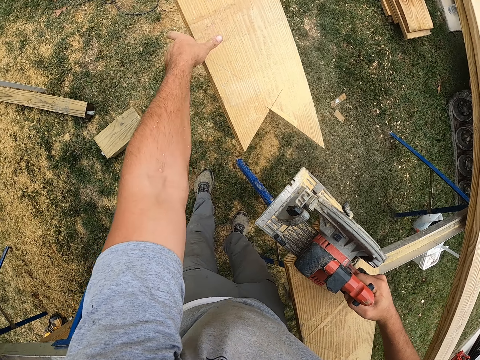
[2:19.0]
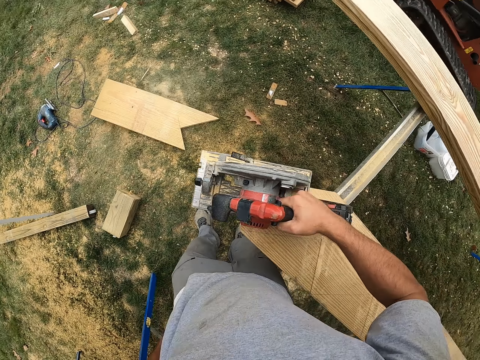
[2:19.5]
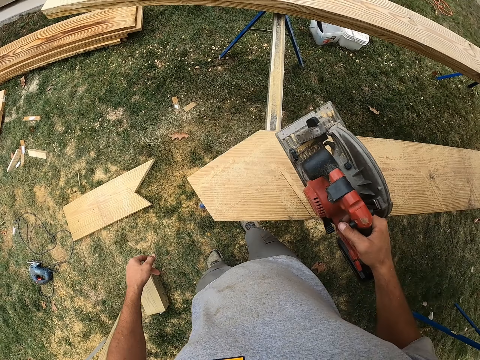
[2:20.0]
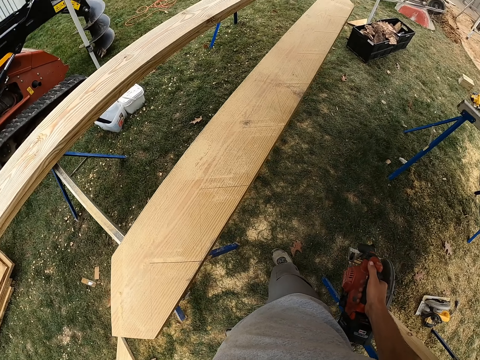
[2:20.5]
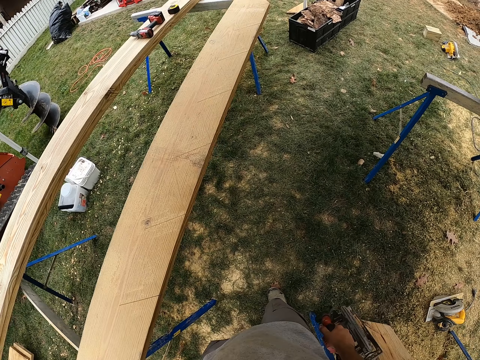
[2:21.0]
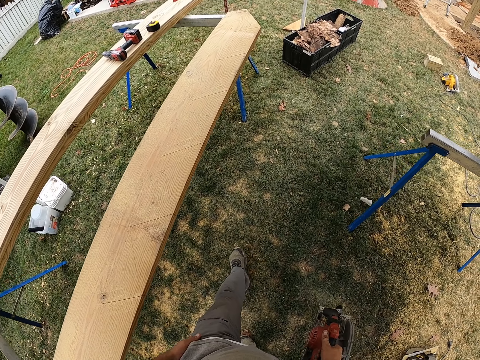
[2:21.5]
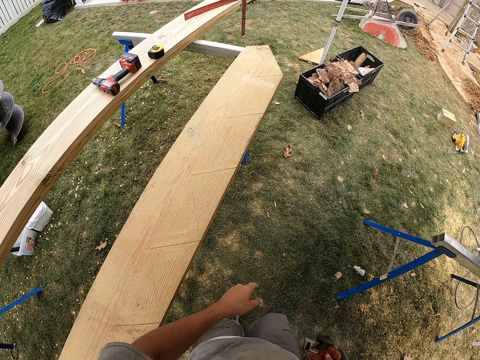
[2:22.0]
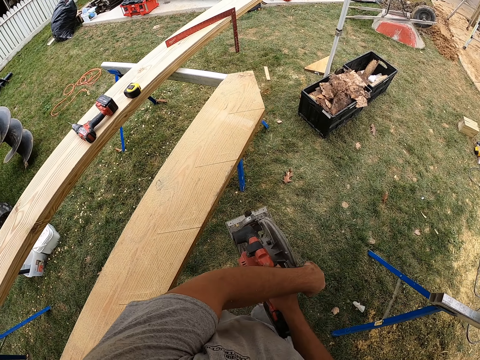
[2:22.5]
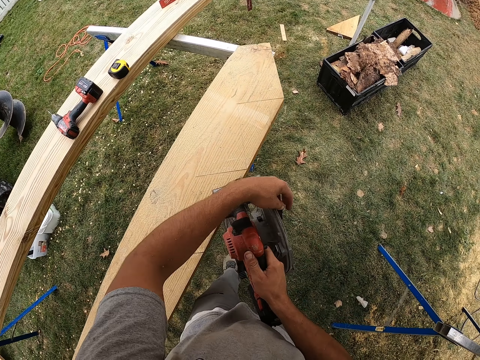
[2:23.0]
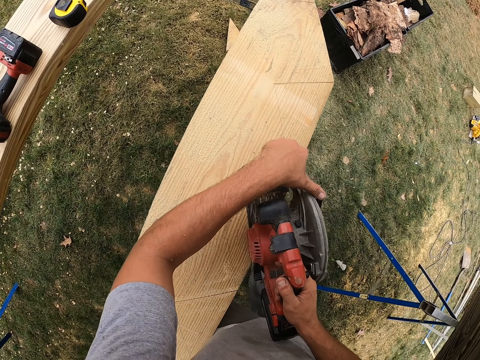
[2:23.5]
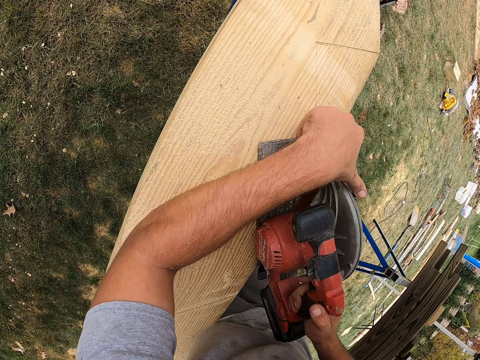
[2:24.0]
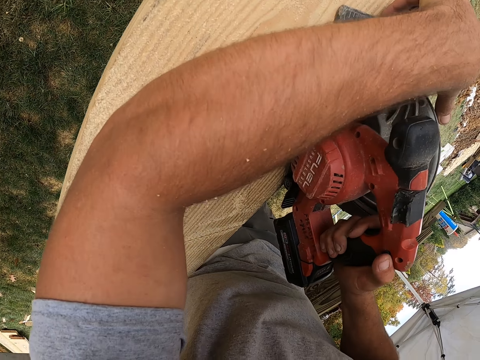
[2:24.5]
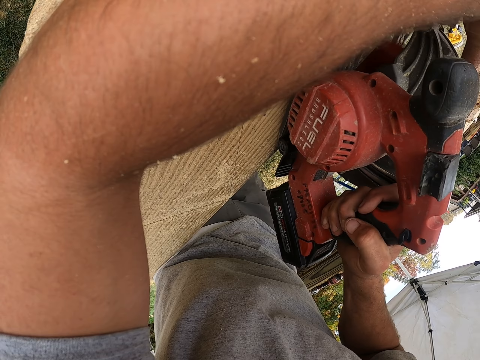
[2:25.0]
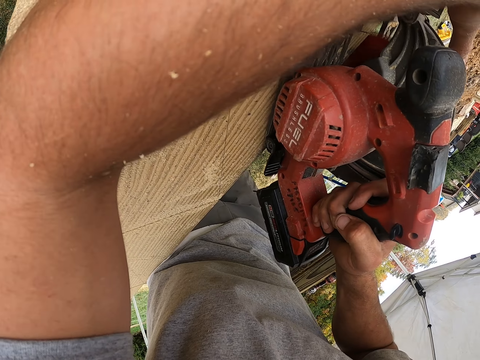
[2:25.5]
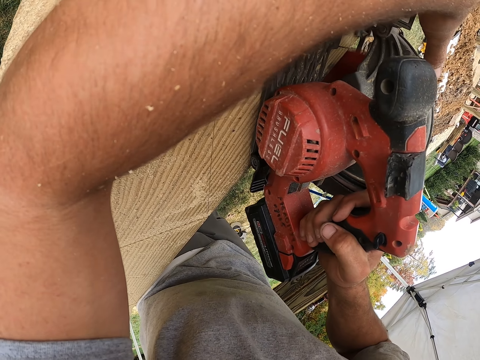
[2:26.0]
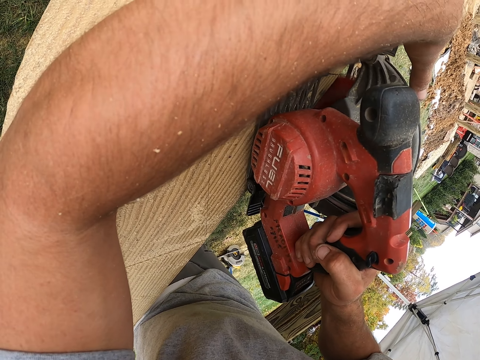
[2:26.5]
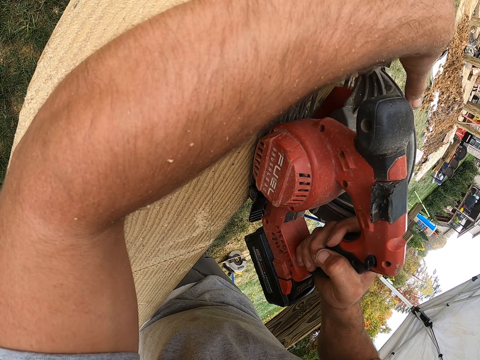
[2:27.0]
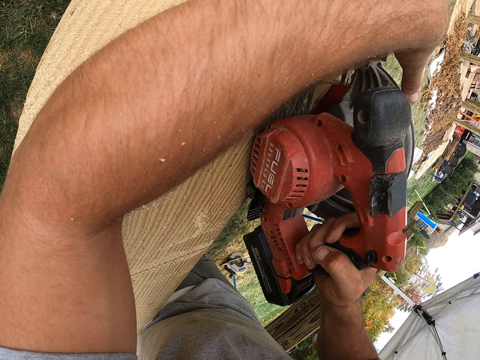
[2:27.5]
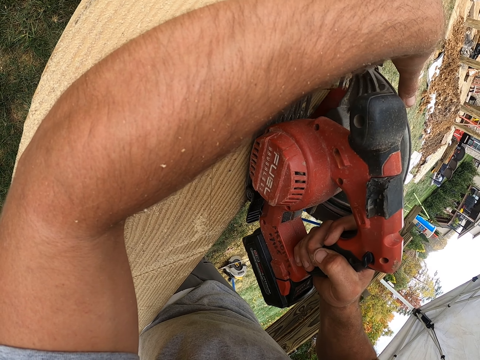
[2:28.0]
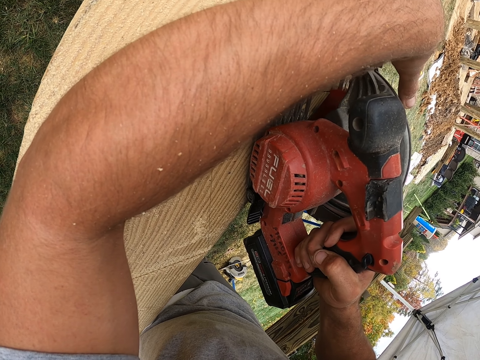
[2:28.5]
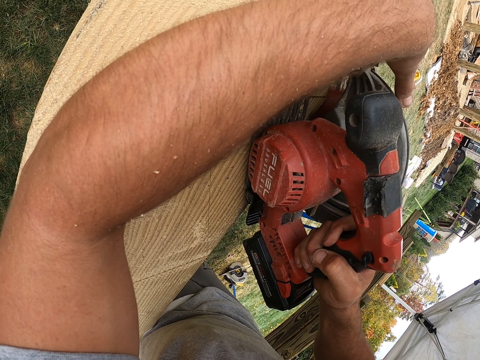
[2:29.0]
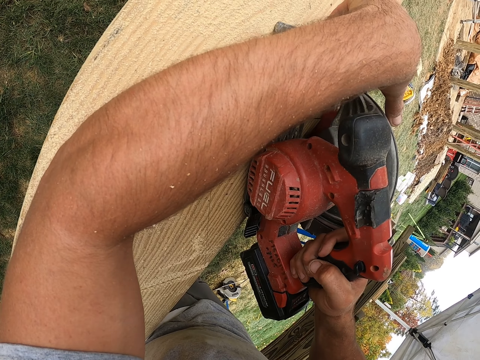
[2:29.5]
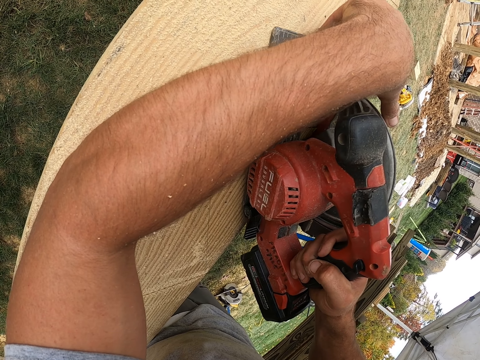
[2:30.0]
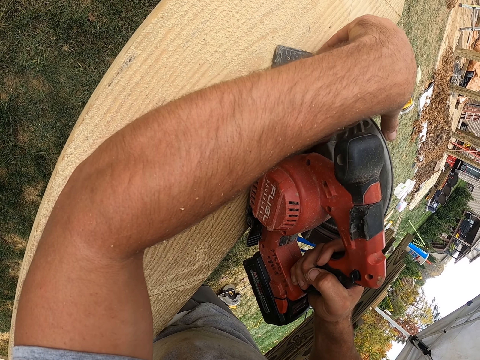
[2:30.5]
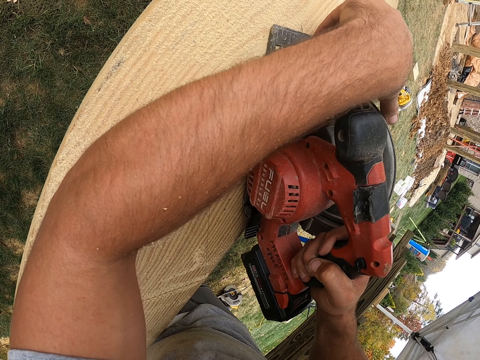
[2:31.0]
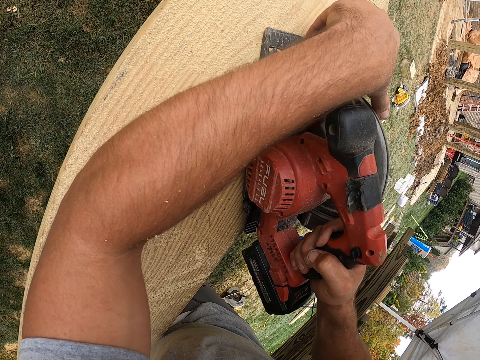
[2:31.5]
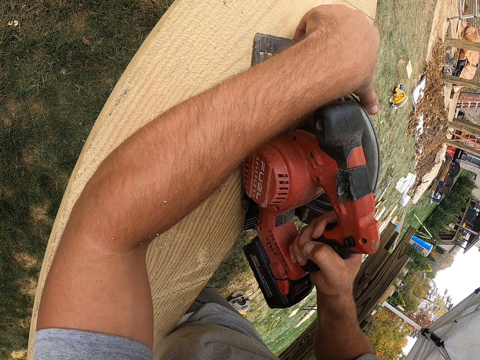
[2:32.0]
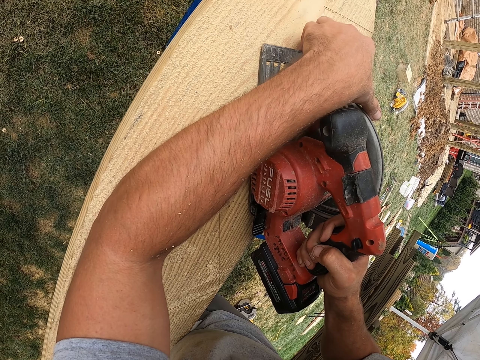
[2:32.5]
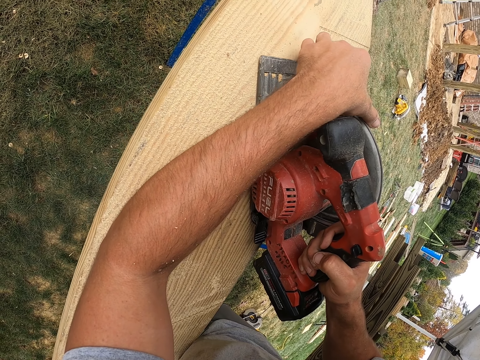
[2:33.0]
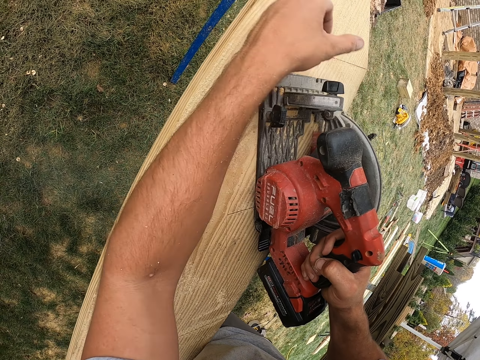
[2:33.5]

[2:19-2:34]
The camera wearer drops a piece of wood on the ground. They walk around the compound, align a jigsaw, pull the power trigger, and cut the wood using the jigsaw.

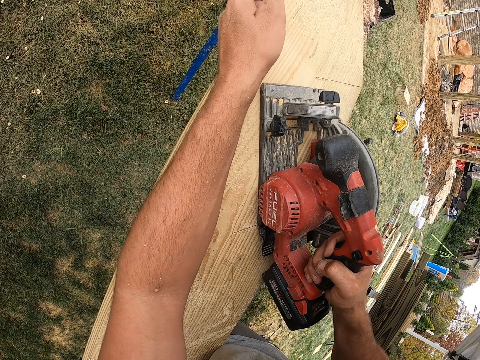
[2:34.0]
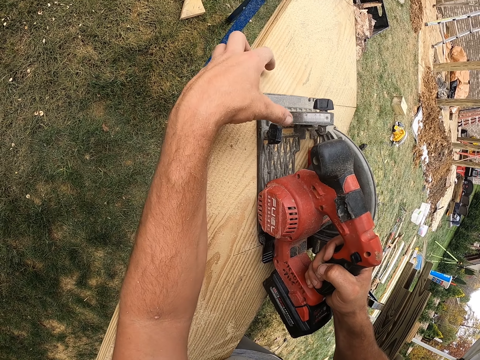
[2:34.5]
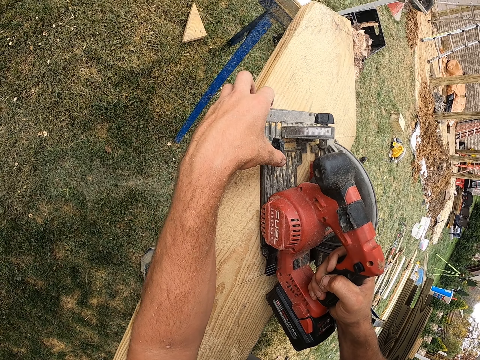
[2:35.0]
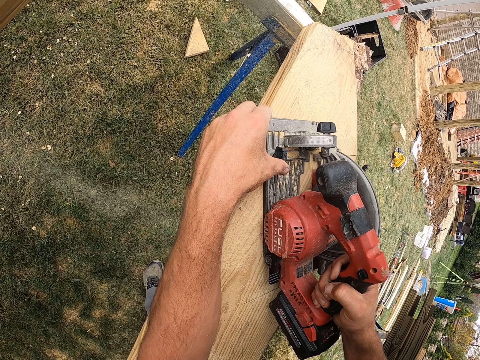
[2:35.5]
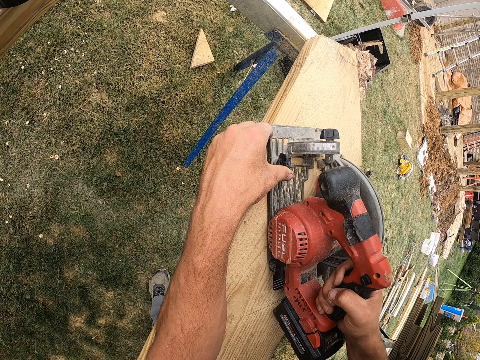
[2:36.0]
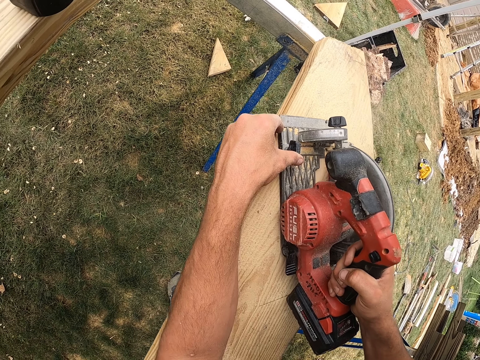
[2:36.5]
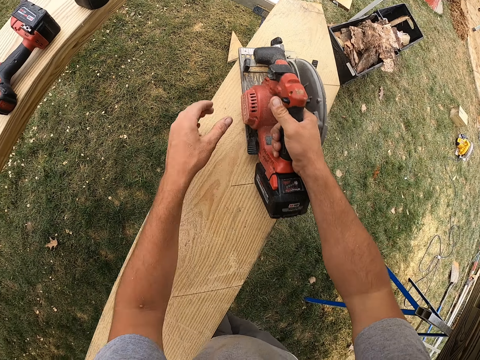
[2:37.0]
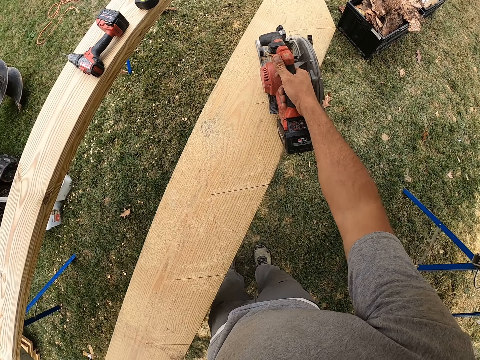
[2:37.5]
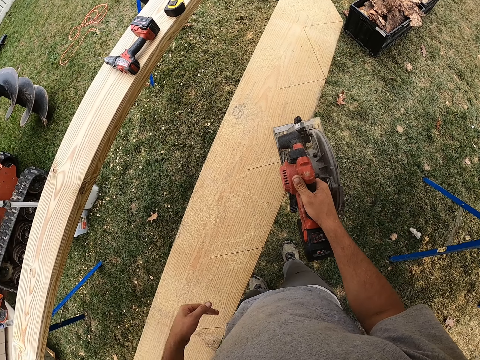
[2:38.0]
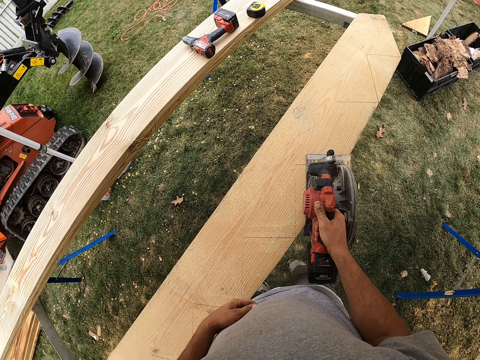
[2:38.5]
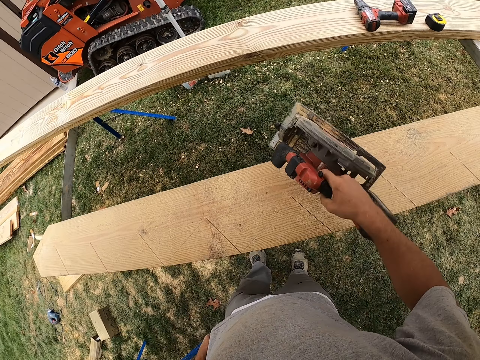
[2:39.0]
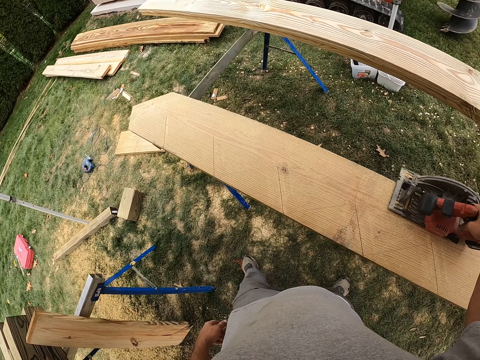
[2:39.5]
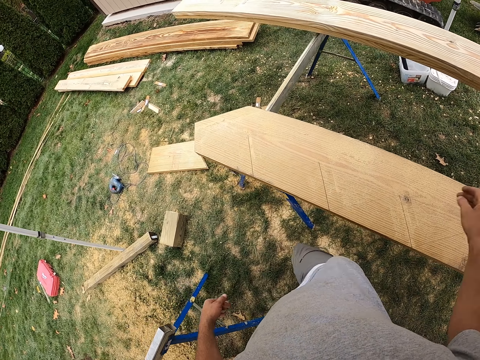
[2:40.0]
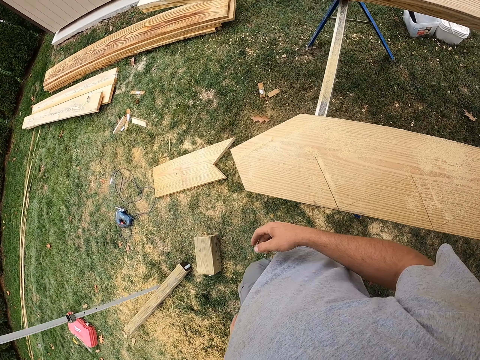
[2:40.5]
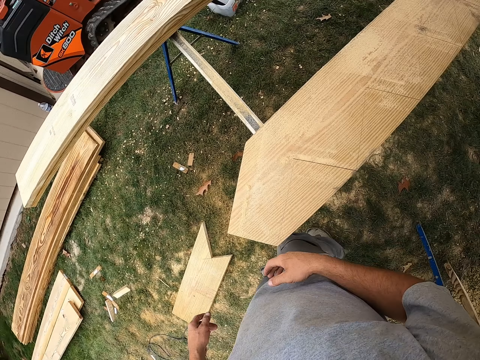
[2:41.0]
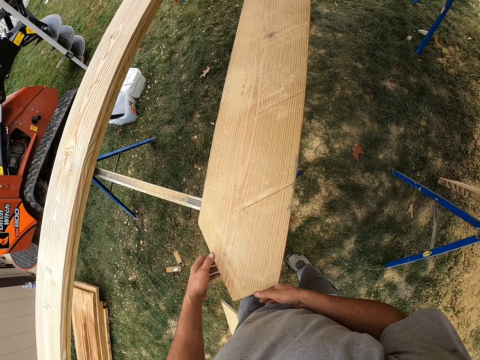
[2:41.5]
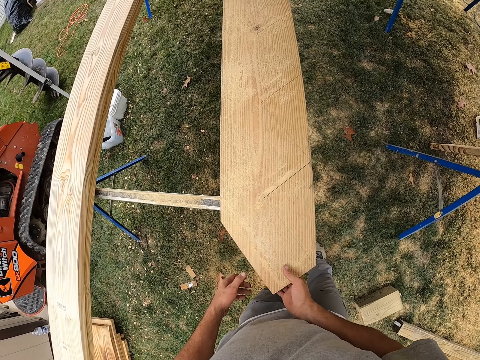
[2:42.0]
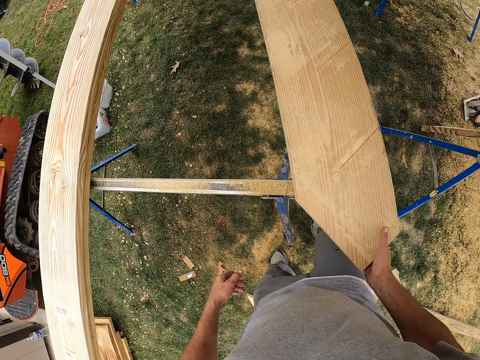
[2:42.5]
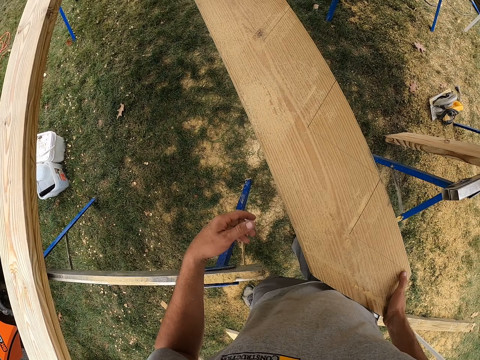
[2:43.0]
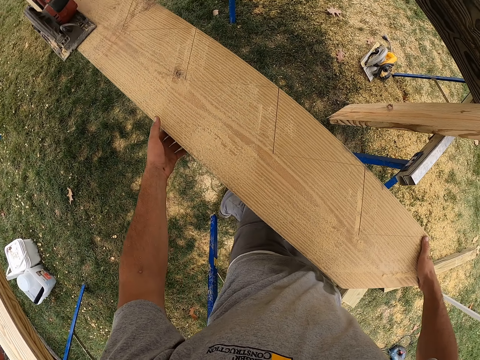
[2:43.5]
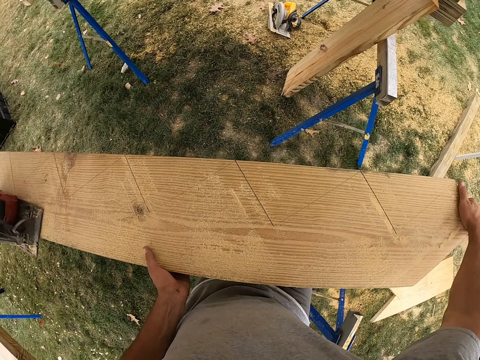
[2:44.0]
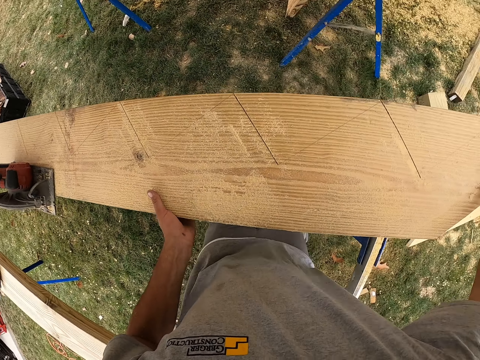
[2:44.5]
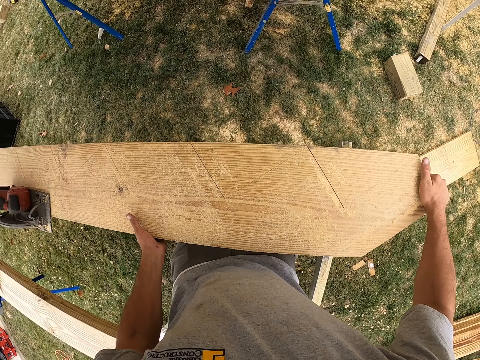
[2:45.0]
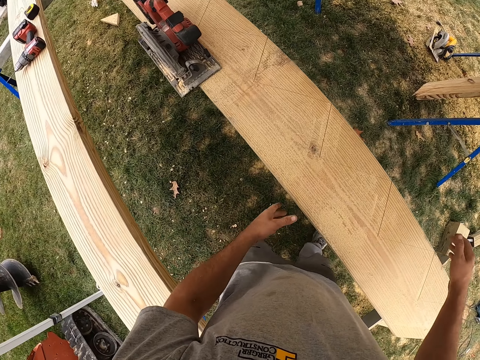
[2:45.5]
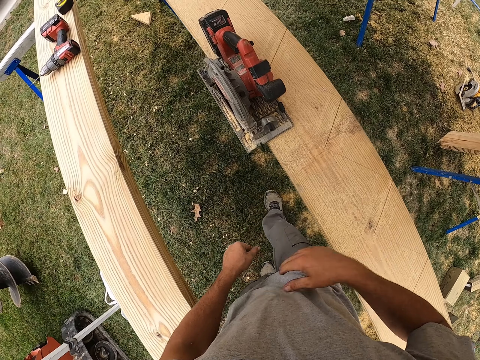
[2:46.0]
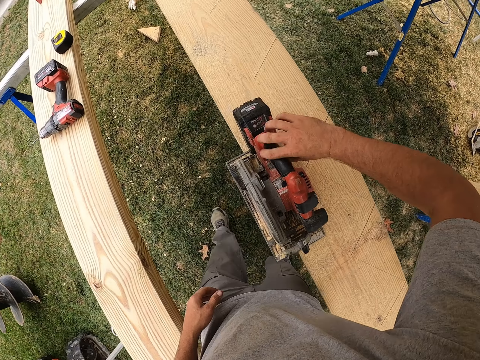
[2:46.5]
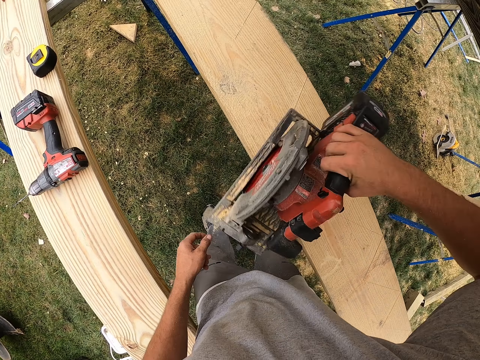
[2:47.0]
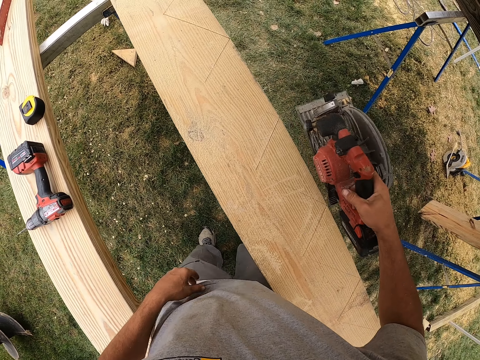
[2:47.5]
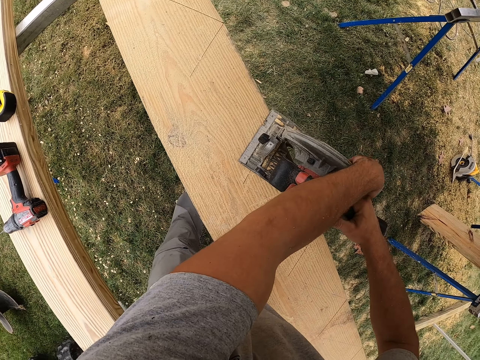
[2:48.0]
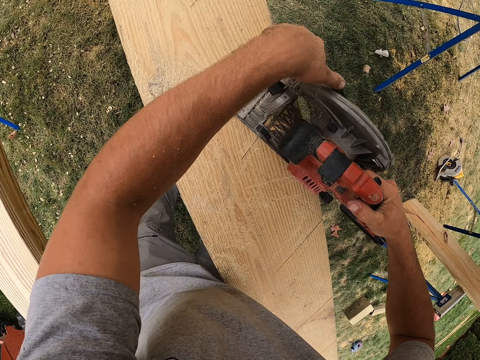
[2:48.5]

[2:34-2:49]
The camera wearer looks around. They put a jigsaw on the wood, walk around the compound, align the wood, and move a piece of wood. They wipe a hand on the t-shirt, pick up the jigsaw on the wood, and align the jigsaw.
